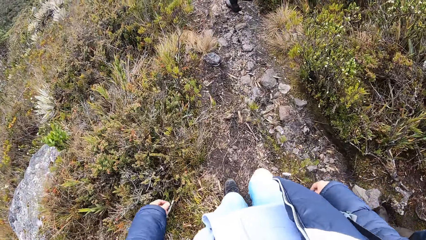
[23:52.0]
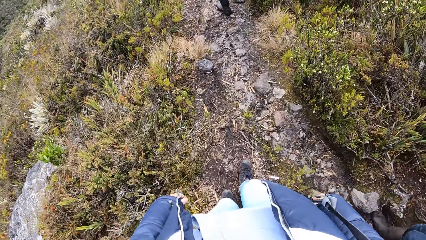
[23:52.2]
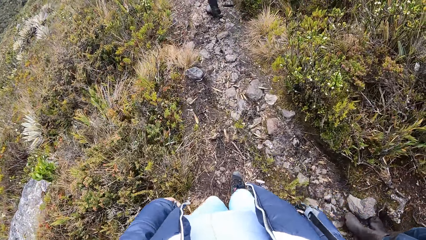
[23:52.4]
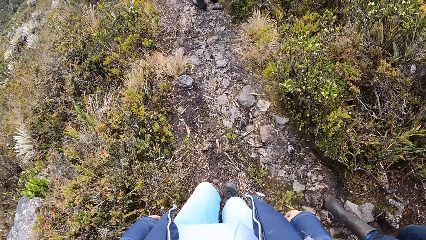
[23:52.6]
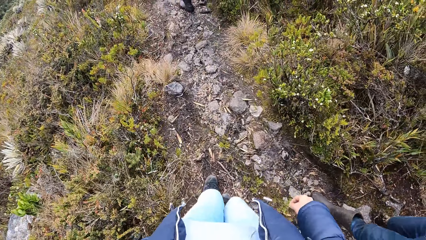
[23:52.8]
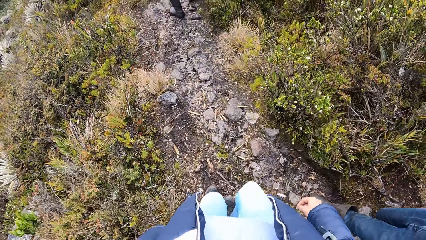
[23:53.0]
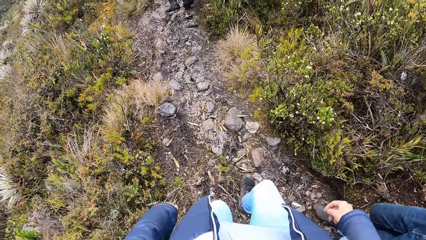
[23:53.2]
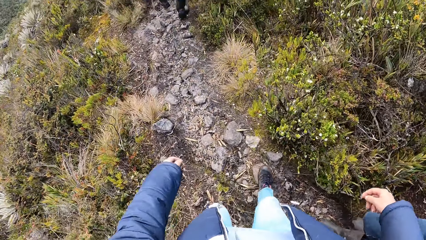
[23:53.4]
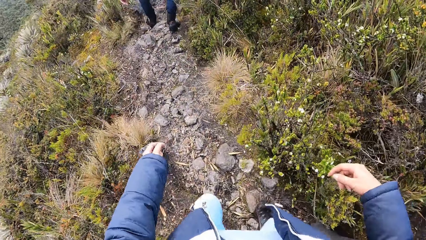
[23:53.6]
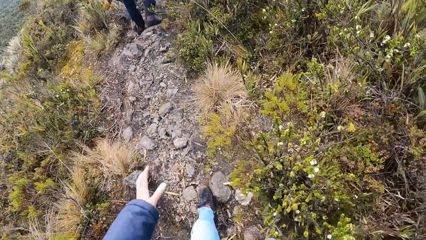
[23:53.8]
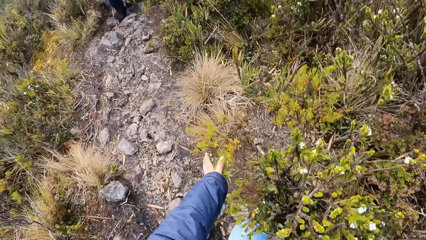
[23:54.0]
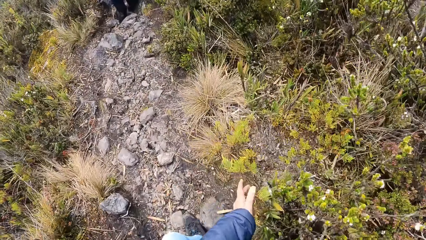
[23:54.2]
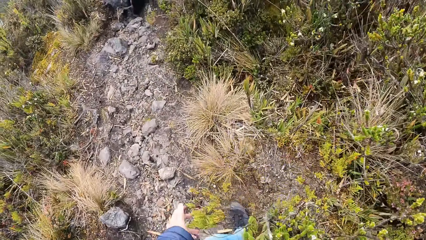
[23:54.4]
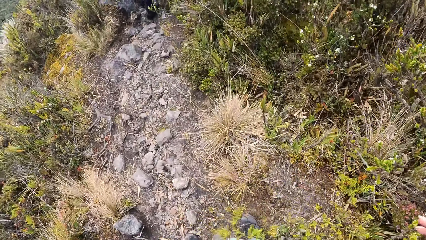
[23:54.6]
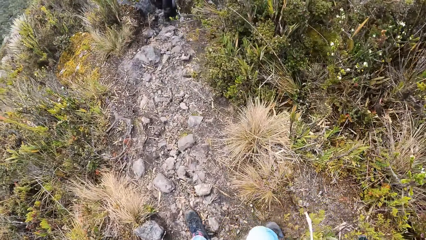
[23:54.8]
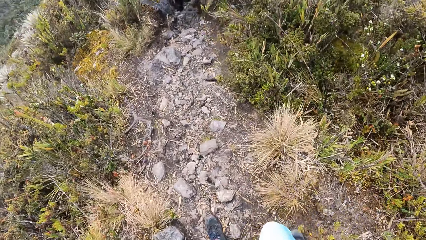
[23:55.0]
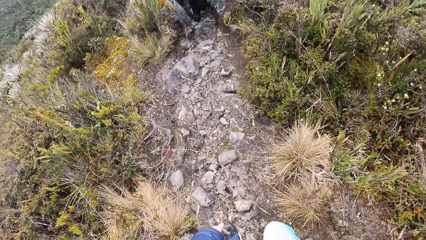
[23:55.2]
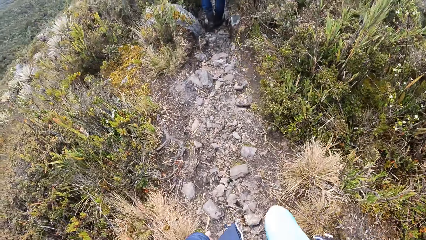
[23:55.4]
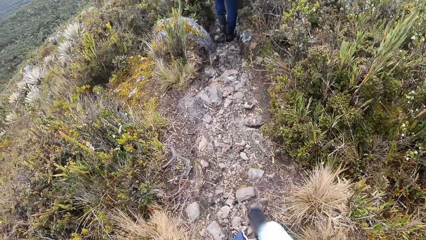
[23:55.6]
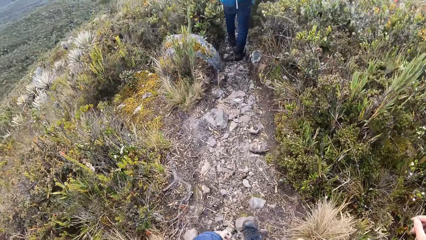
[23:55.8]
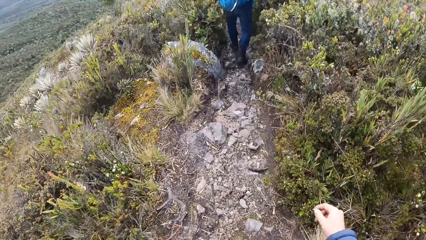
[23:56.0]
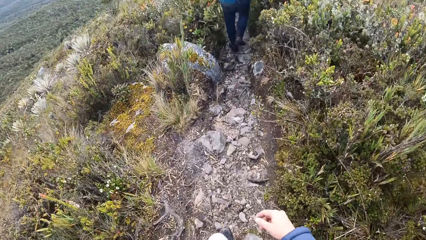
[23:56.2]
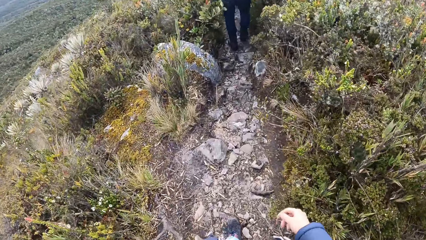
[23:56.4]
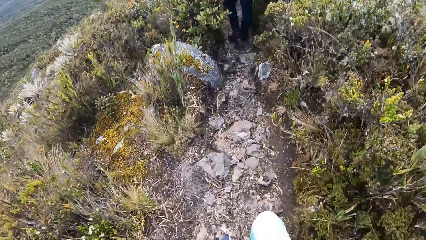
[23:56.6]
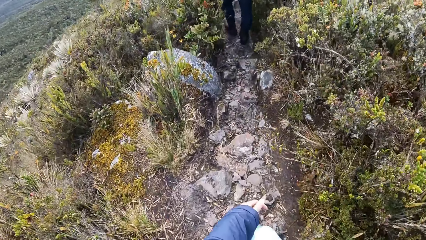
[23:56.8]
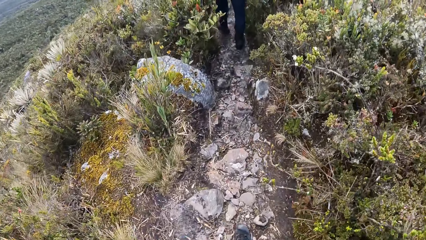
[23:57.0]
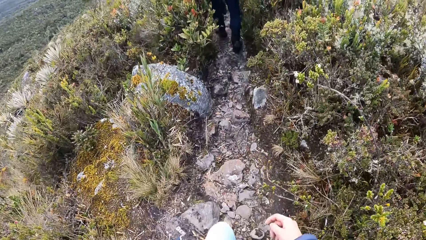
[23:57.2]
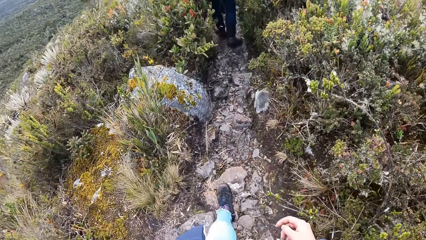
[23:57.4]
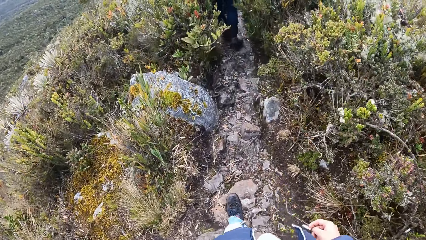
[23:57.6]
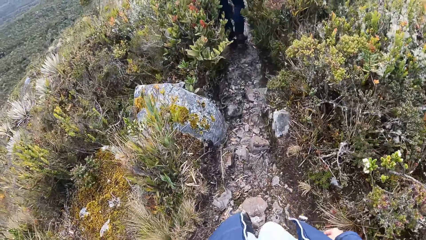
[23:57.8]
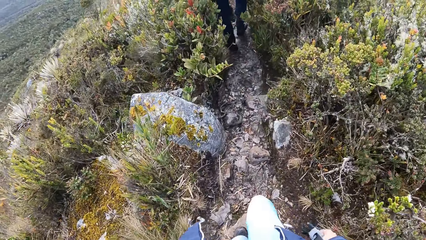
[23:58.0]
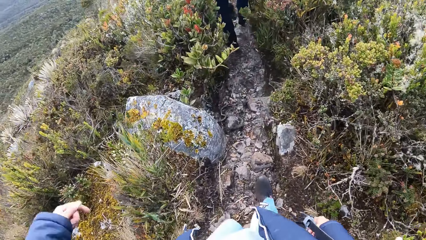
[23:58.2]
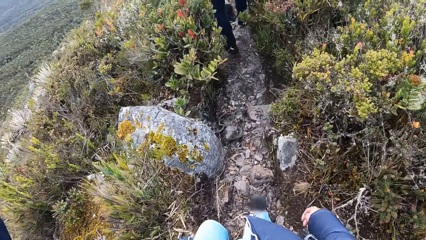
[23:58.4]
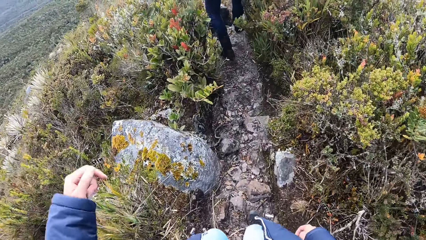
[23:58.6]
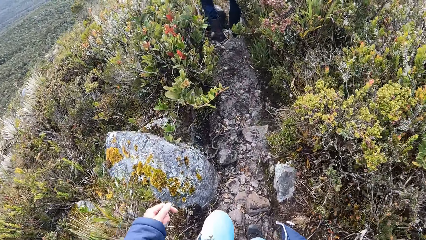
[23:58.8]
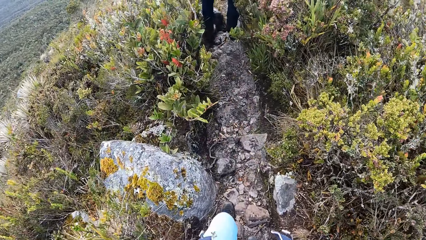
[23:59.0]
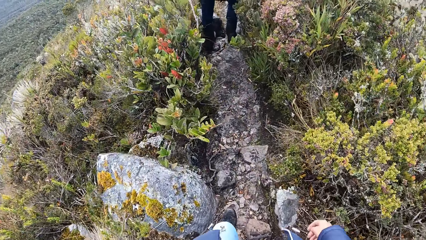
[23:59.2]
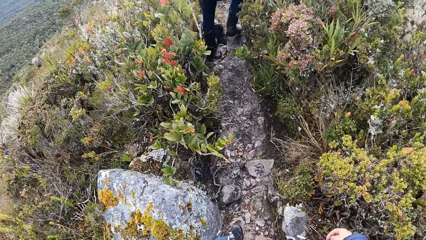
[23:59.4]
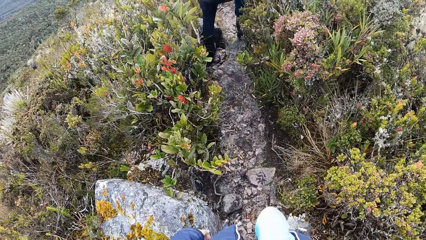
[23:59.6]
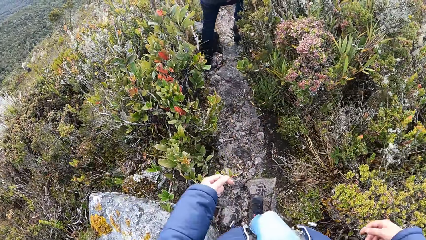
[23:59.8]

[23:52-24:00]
The camera wearer holds the plants with her left hand.

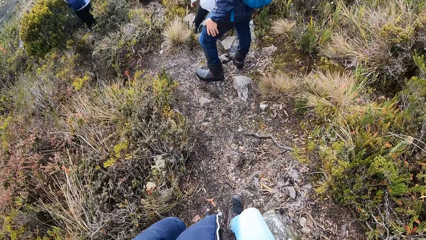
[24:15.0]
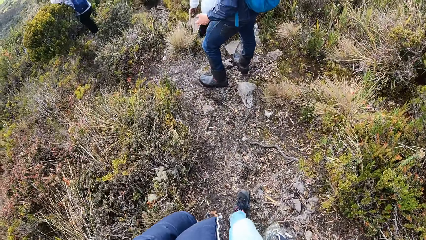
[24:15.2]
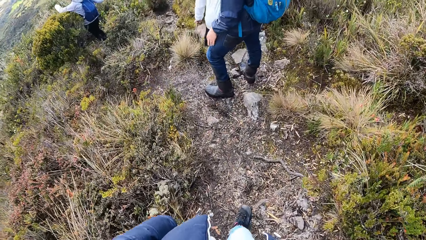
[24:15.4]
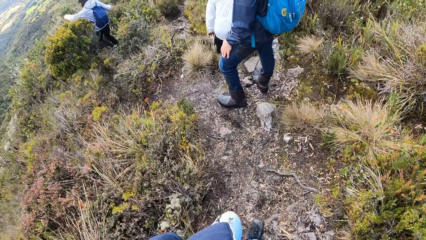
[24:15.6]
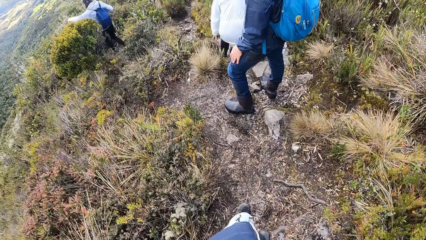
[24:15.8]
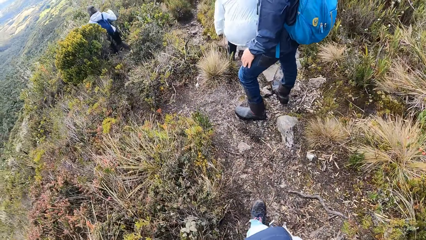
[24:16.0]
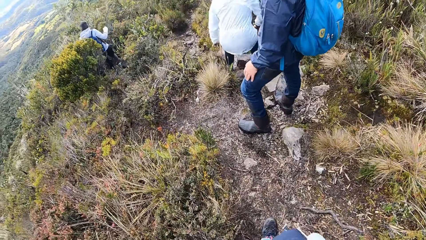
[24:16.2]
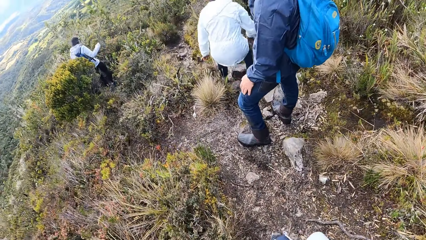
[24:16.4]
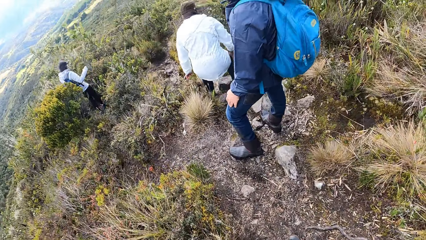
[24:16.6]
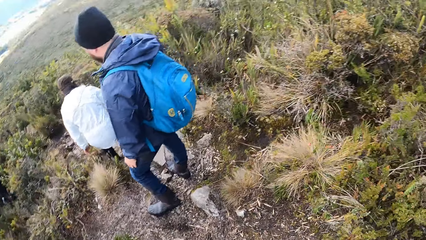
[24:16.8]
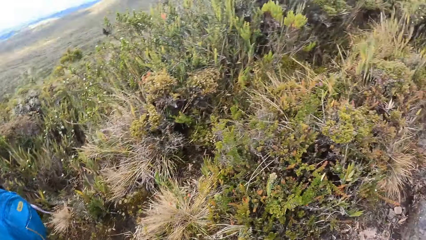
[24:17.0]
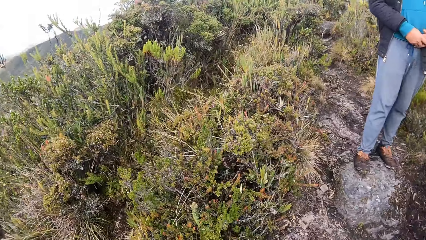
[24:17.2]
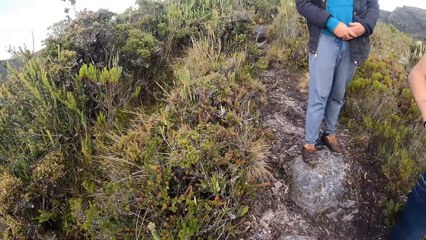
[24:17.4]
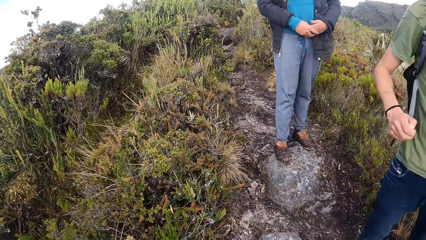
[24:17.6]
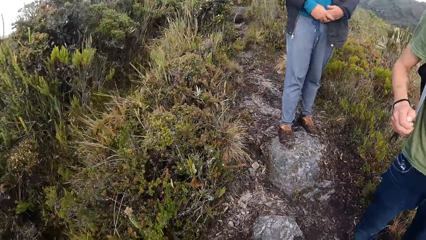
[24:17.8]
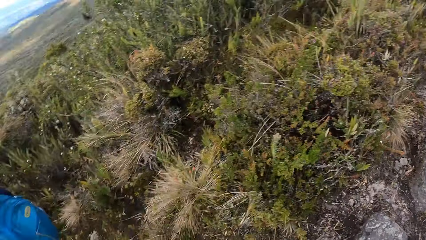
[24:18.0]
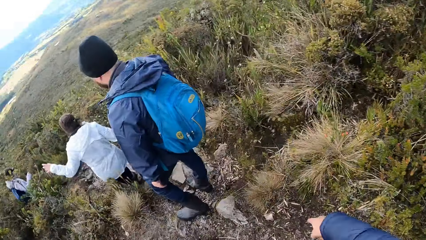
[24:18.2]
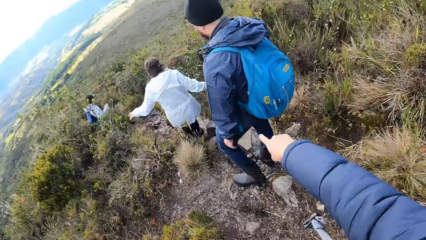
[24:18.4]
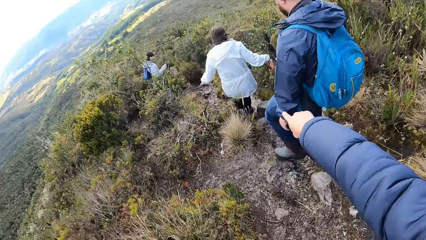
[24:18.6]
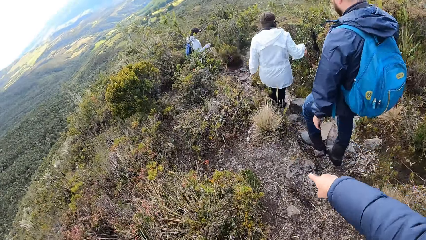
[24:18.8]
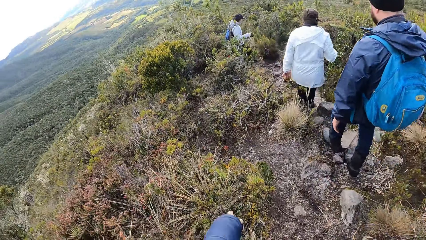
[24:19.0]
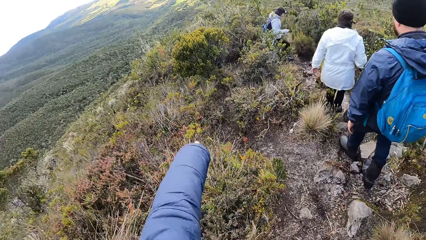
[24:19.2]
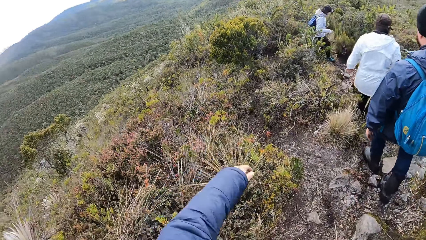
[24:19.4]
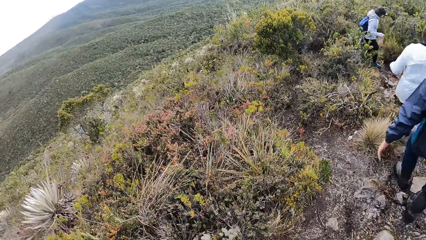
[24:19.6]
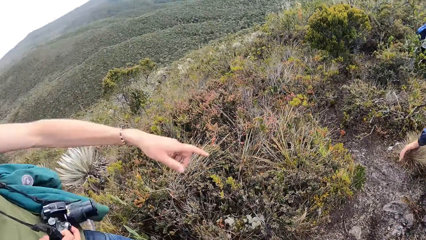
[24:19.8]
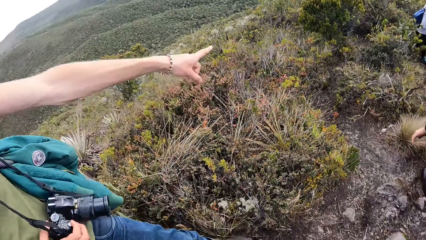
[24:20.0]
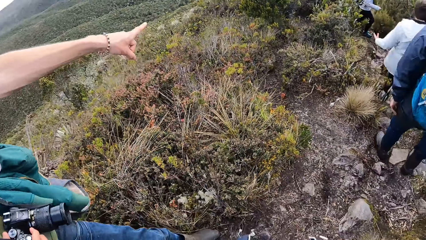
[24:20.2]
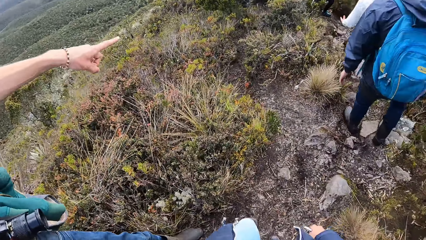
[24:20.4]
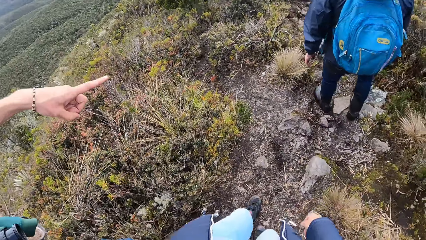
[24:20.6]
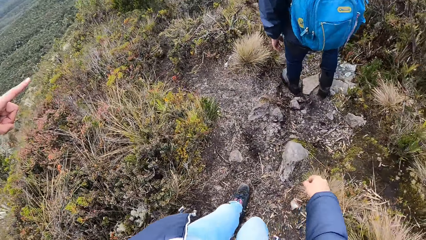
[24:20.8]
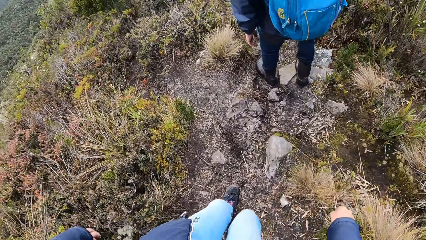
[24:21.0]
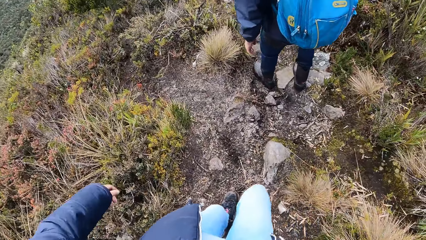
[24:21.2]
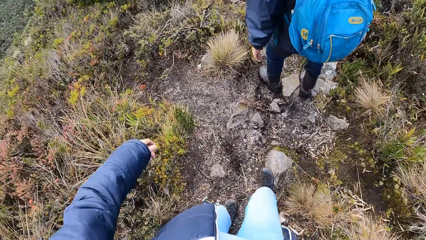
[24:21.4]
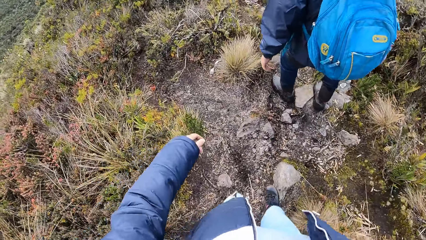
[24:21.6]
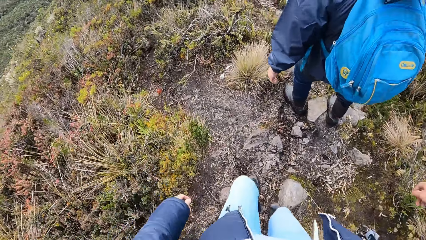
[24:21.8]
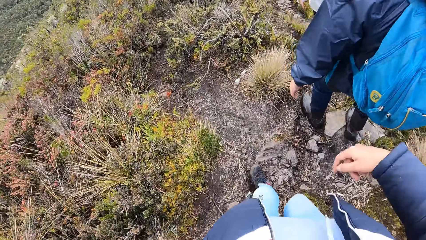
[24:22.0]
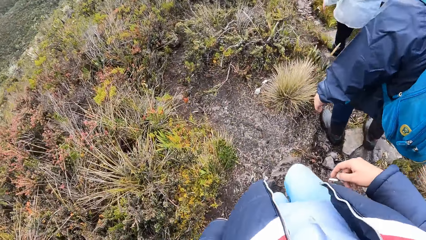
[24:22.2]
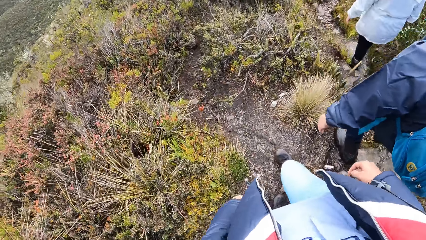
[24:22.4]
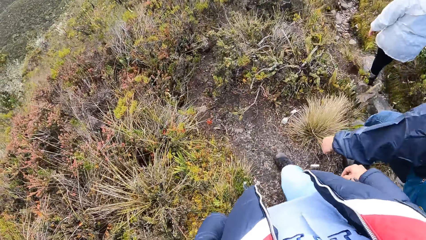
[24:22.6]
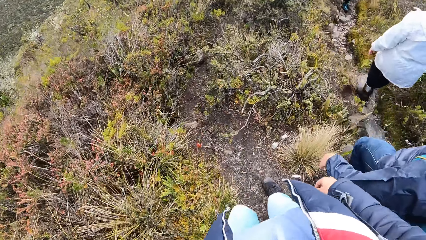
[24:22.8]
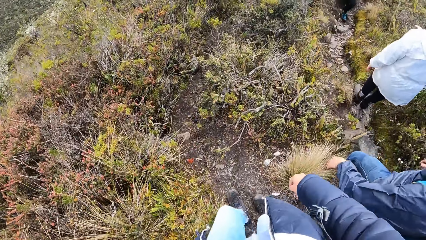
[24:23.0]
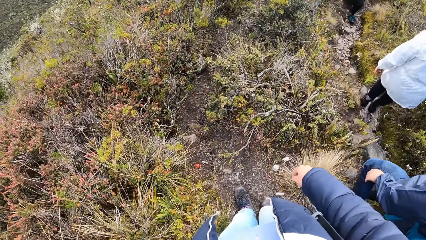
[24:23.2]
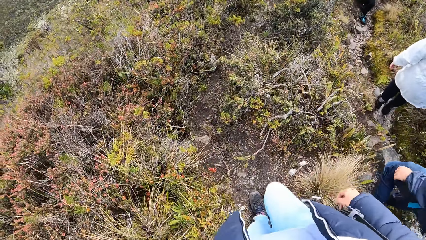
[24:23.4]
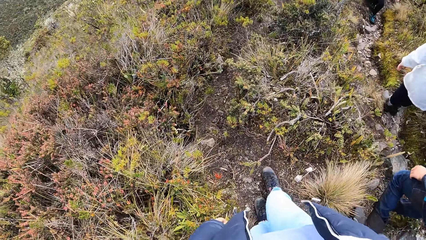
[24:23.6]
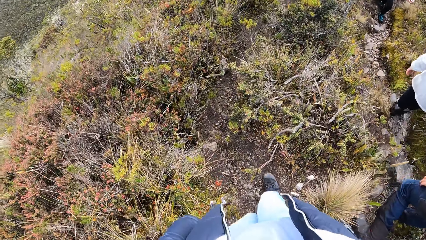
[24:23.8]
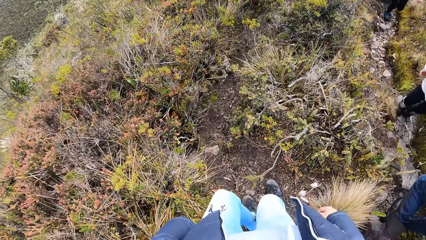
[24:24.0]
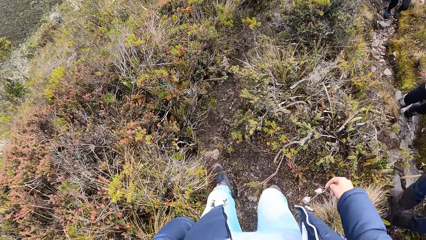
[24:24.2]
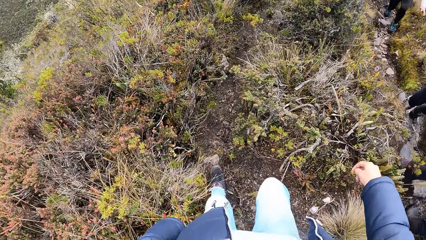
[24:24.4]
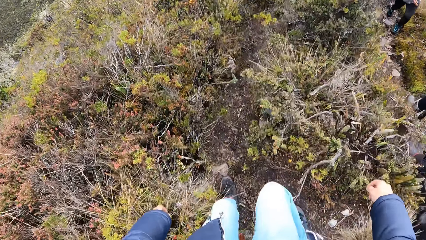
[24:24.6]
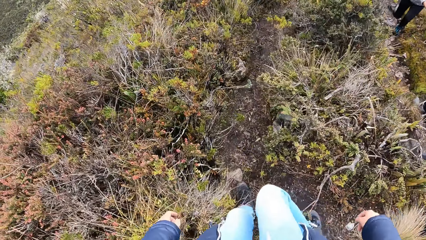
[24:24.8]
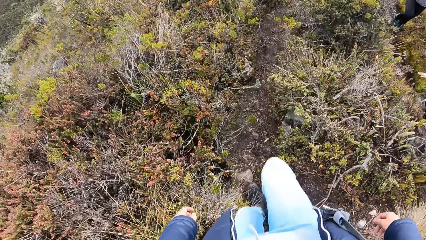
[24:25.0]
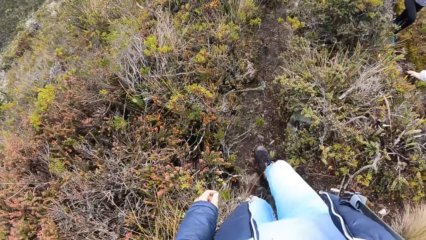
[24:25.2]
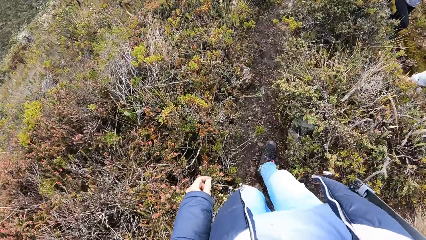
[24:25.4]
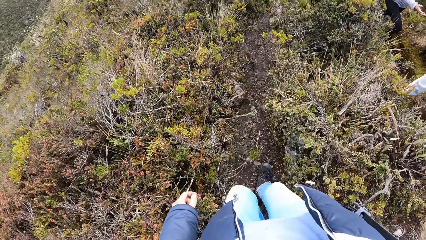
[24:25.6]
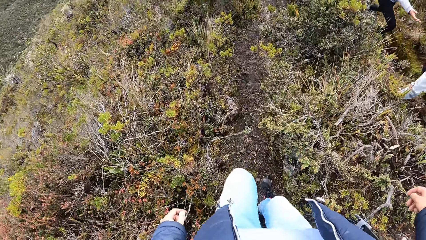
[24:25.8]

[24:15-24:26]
The camera wearer looks around the thicket. She looks back and points with her right hand. She interacts with a man. She walks down a hill.
